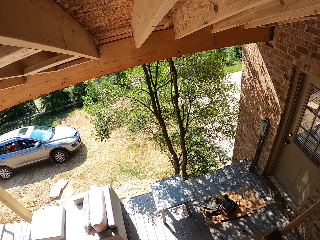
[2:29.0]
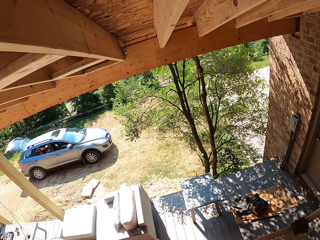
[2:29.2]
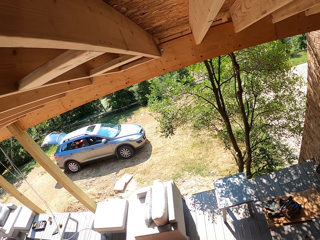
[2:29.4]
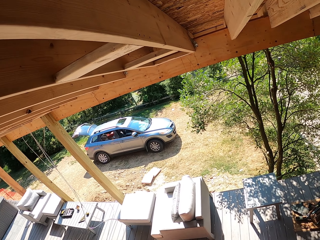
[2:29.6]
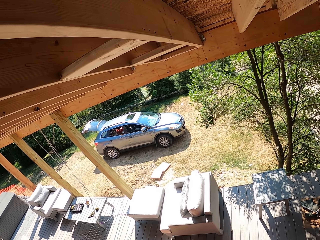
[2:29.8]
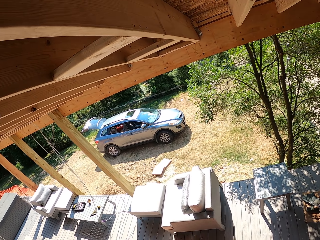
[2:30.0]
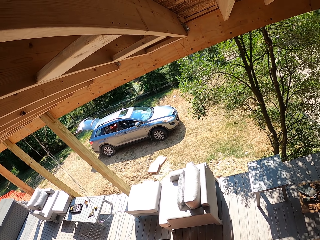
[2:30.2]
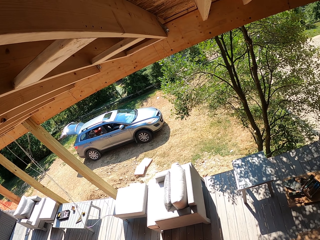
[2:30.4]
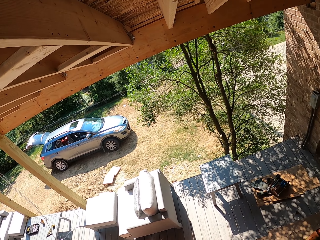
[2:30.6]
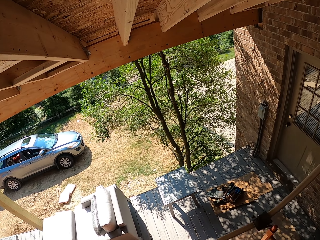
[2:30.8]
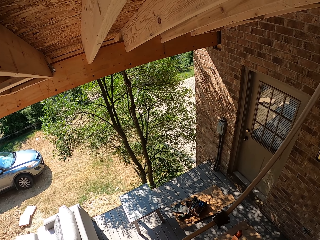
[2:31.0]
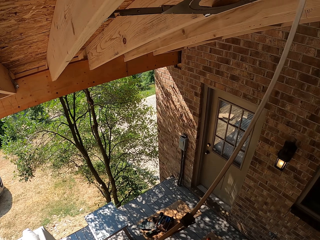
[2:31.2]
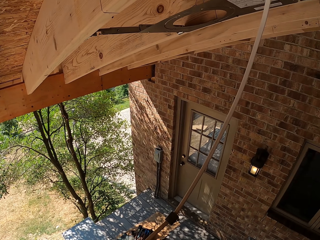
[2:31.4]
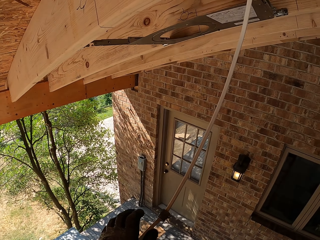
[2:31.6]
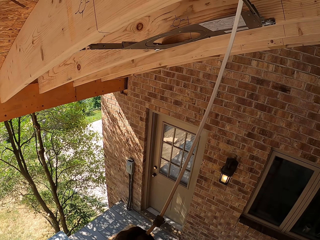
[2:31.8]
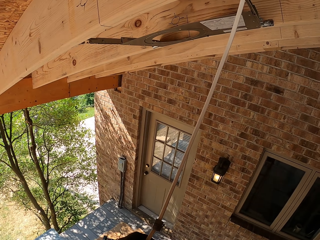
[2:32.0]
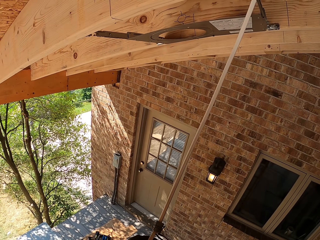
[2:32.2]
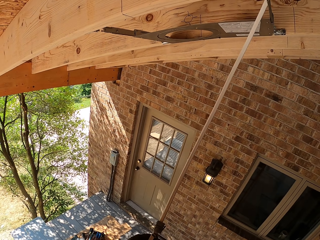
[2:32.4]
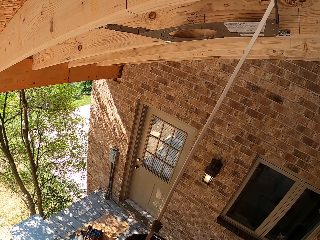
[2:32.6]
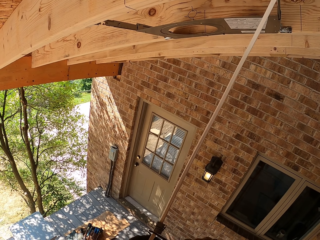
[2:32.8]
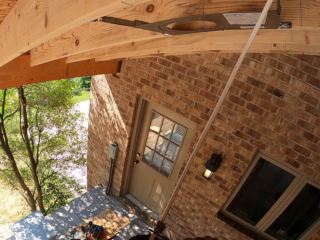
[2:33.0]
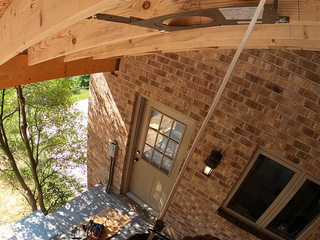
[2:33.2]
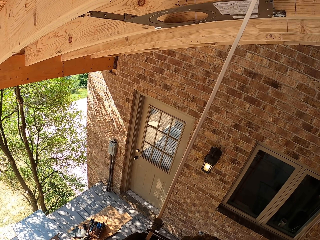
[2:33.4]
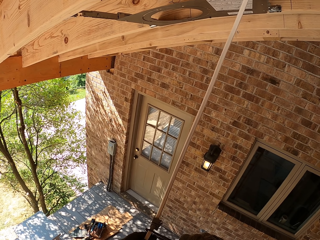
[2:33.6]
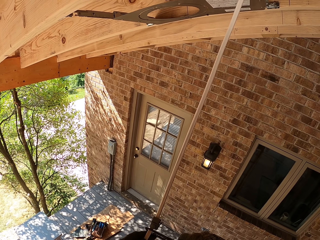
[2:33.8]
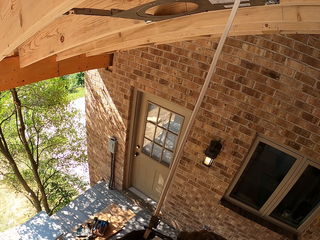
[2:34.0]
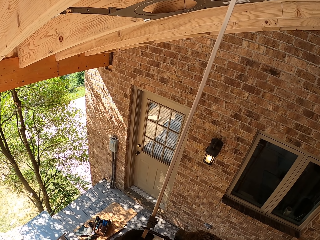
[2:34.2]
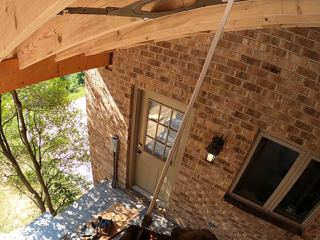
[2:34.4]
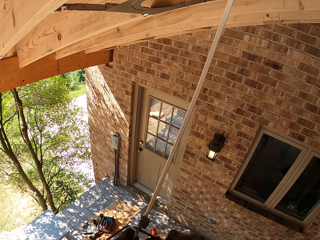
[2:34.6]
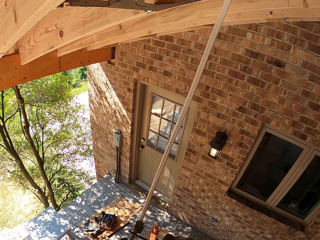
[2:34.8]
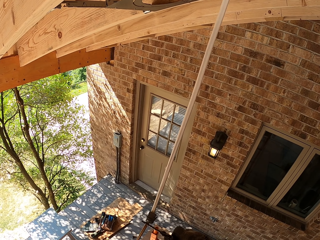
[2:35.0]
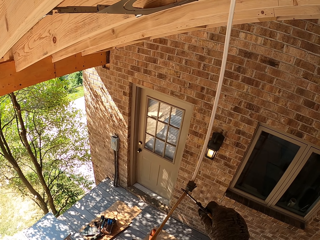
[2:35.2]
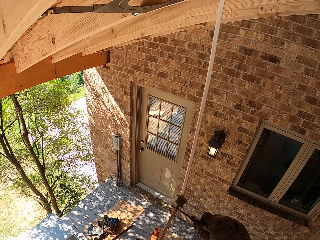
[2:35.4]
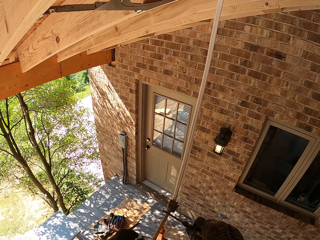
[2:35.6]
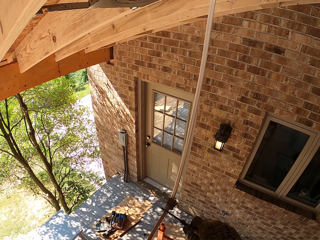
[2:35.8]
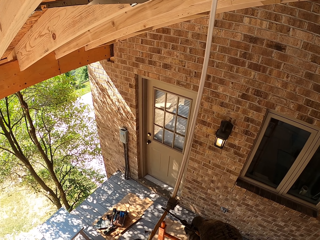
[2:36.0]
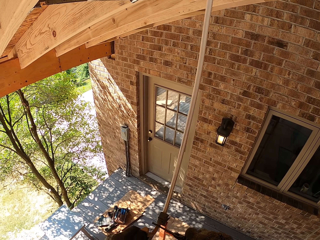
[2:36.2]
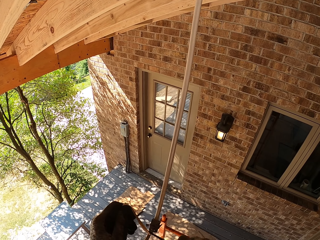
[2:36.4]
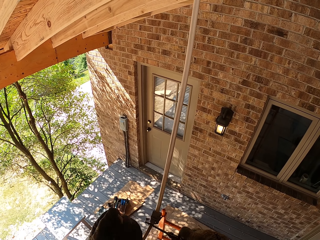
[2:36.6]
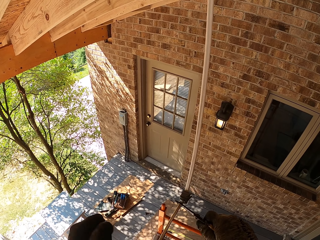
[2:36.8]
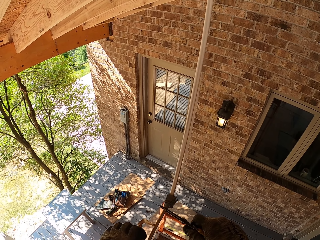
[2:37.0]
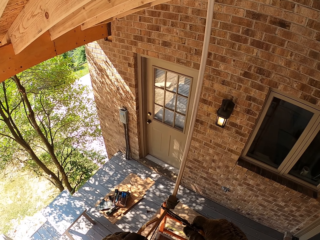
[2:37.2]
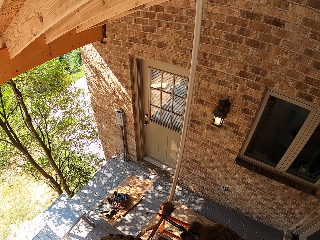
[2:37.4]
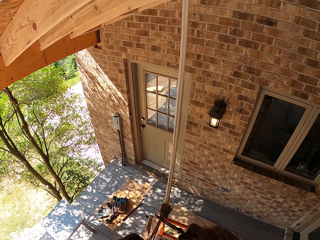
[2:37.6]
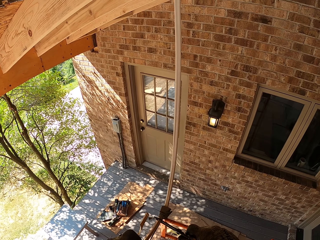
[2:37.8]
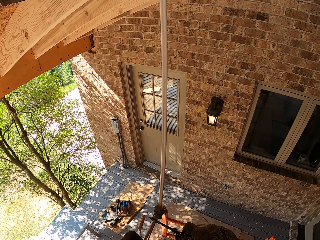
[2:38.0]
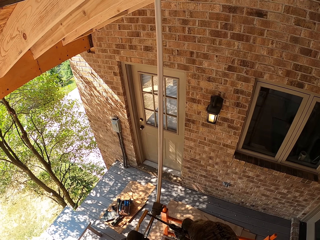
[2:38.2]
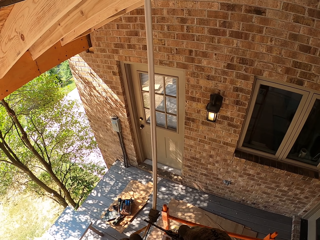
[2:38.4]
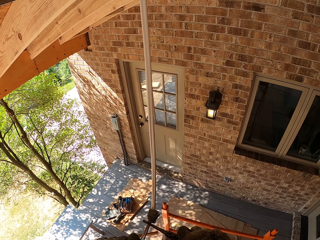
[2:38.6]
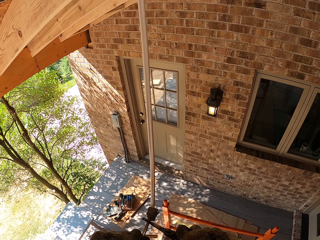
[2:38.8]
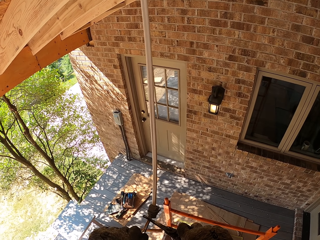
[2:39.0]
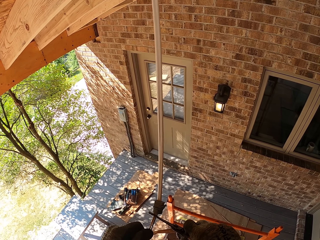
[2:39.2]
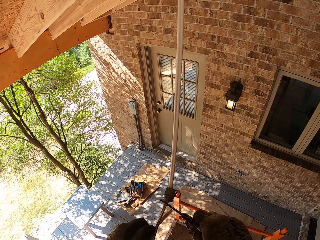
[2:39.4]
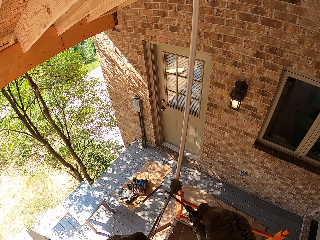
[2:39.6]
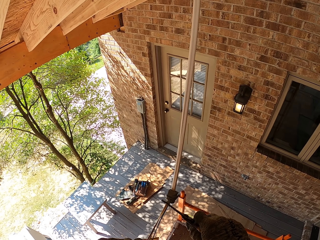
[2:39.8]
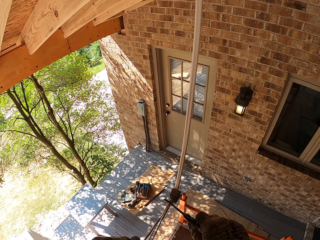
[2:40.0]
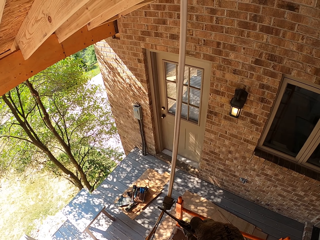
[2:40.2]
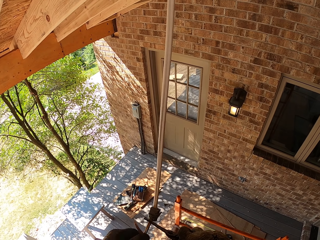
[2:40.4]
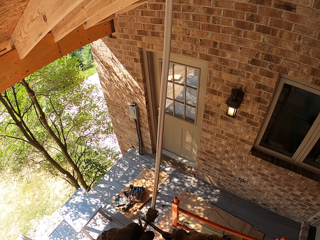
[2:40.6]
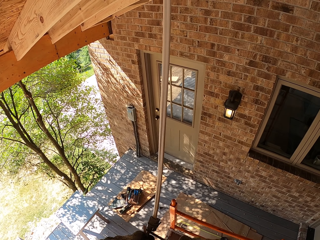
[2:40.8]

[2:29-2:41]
The camera wearer cuts the cable. They hold the cable.

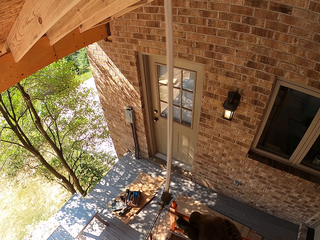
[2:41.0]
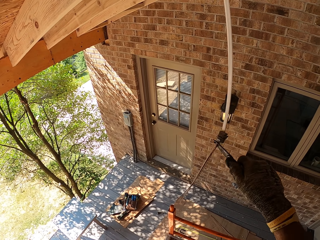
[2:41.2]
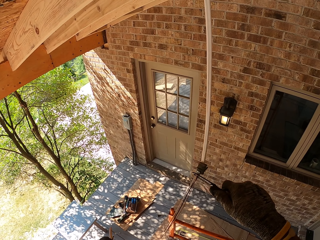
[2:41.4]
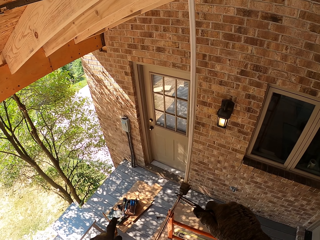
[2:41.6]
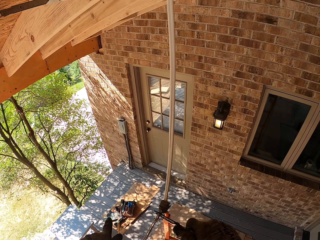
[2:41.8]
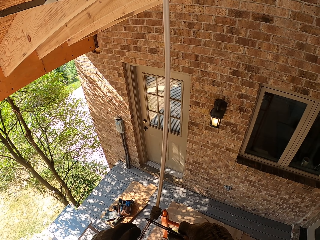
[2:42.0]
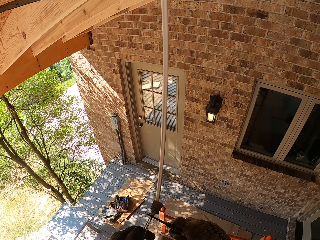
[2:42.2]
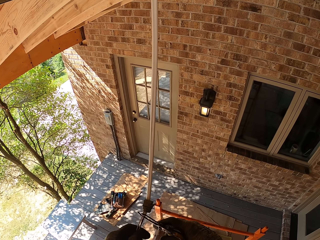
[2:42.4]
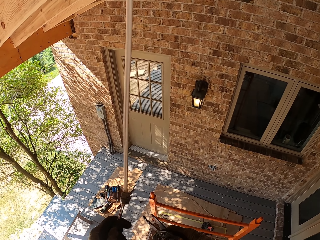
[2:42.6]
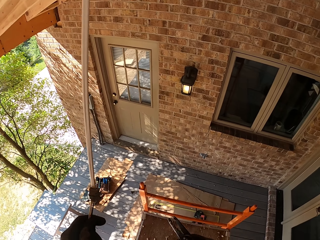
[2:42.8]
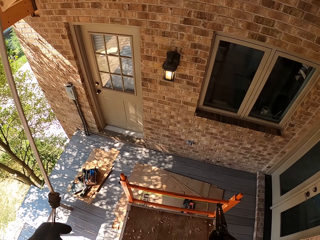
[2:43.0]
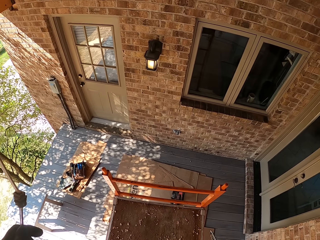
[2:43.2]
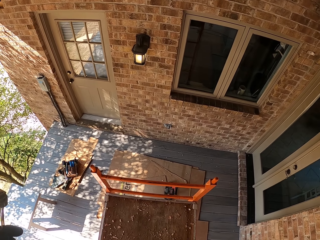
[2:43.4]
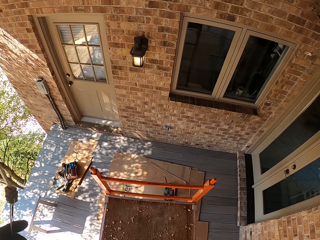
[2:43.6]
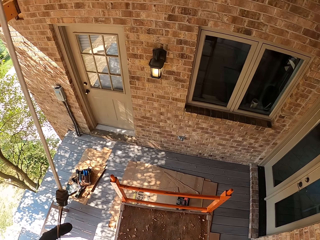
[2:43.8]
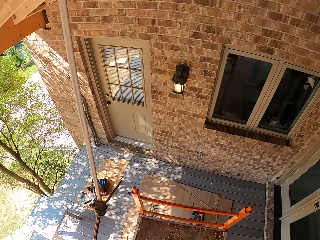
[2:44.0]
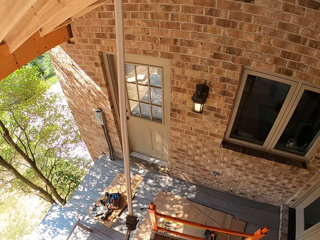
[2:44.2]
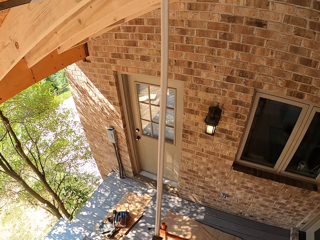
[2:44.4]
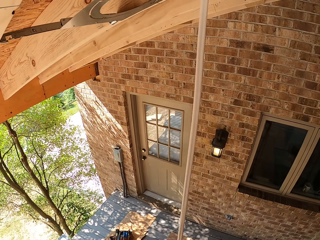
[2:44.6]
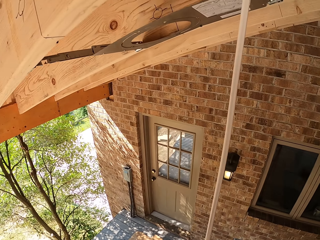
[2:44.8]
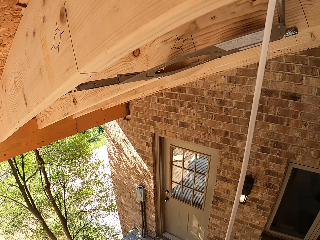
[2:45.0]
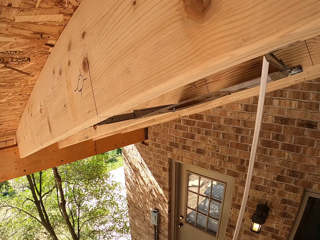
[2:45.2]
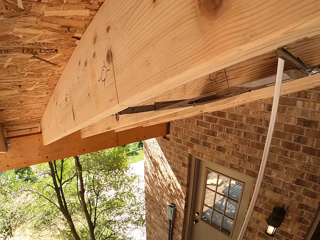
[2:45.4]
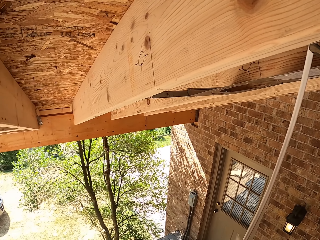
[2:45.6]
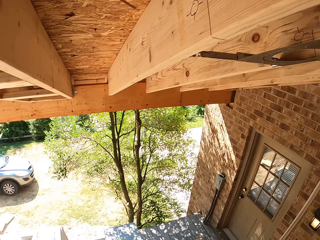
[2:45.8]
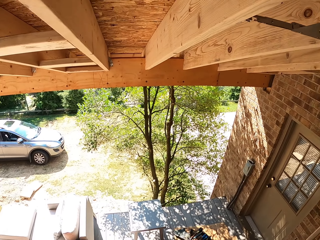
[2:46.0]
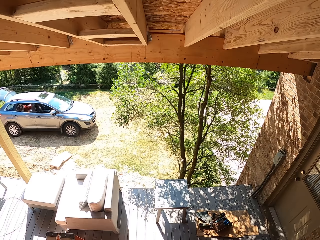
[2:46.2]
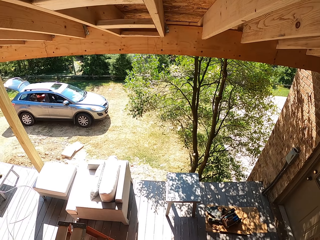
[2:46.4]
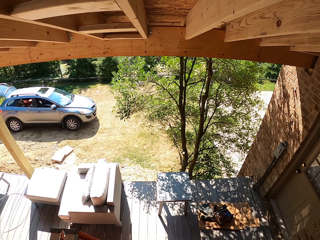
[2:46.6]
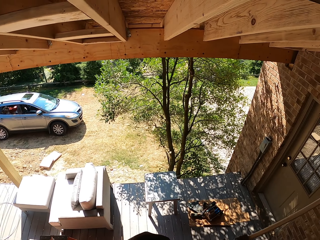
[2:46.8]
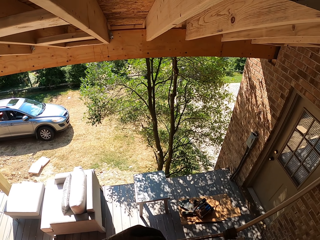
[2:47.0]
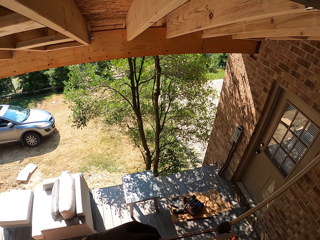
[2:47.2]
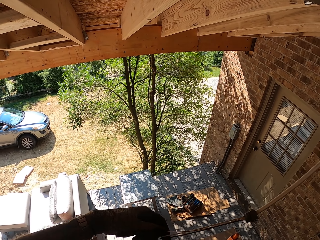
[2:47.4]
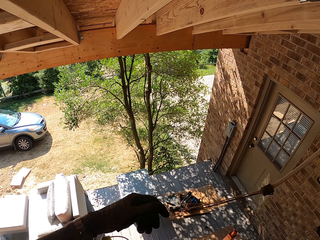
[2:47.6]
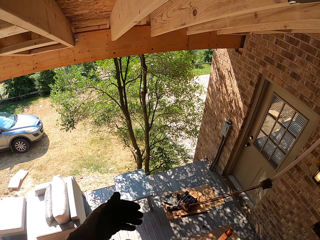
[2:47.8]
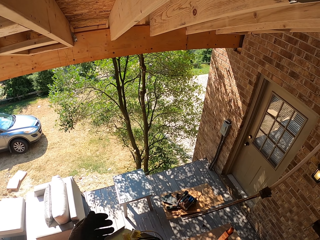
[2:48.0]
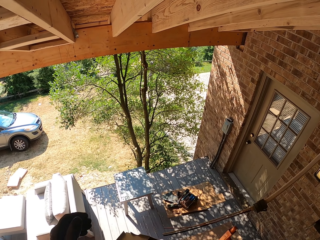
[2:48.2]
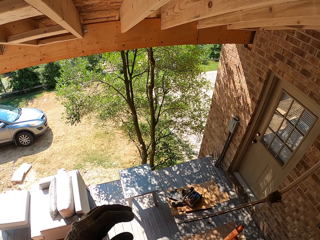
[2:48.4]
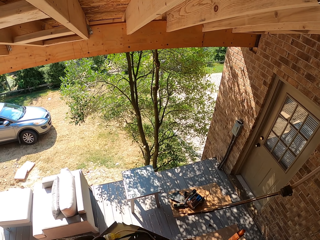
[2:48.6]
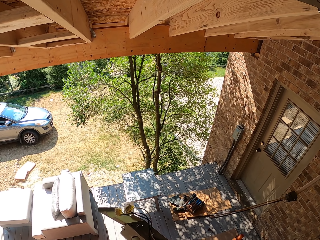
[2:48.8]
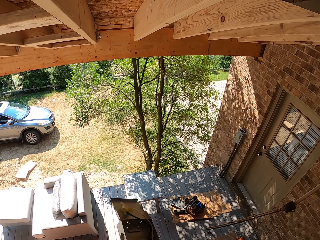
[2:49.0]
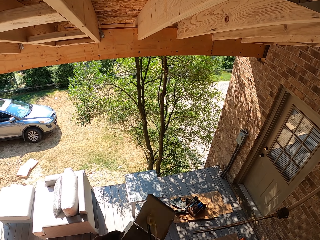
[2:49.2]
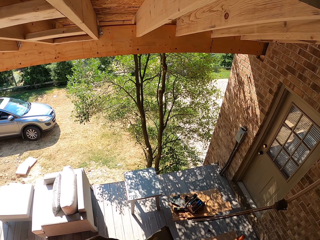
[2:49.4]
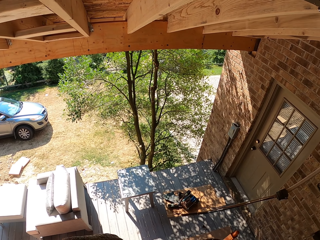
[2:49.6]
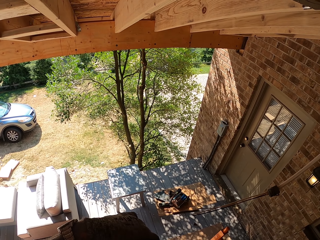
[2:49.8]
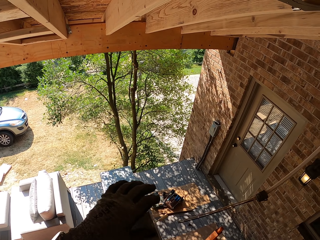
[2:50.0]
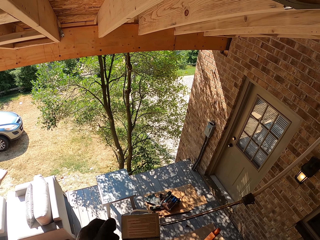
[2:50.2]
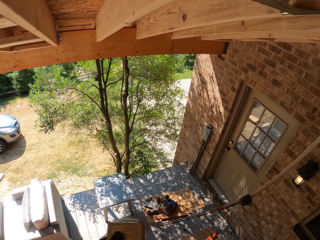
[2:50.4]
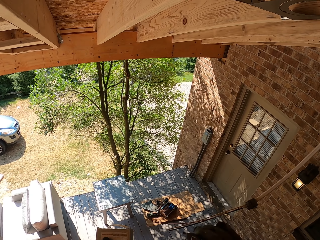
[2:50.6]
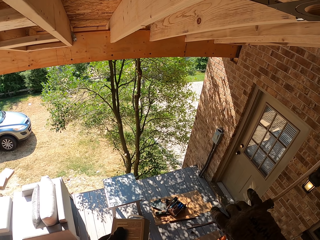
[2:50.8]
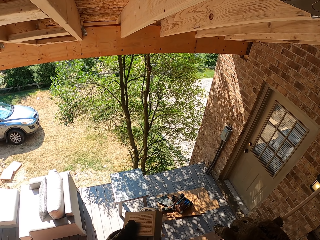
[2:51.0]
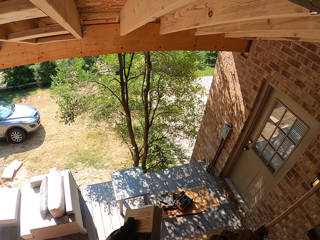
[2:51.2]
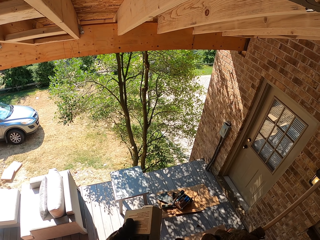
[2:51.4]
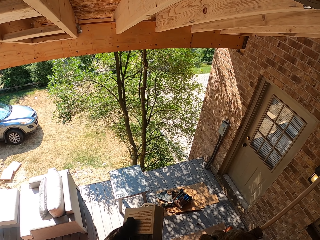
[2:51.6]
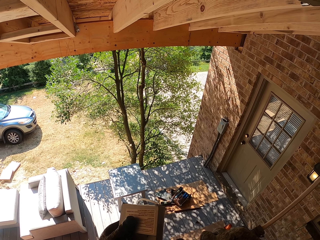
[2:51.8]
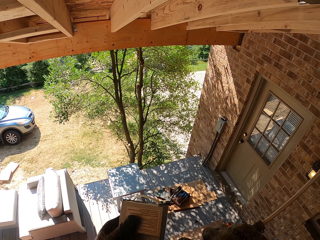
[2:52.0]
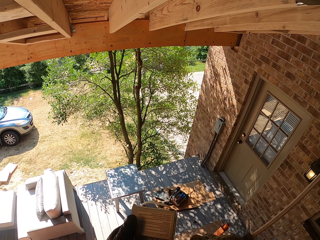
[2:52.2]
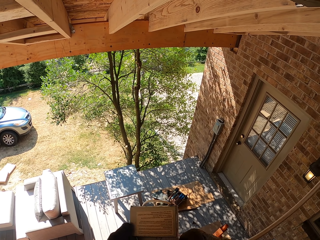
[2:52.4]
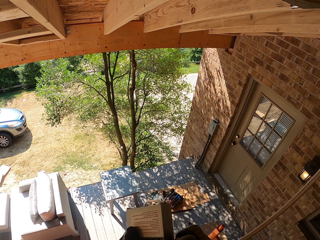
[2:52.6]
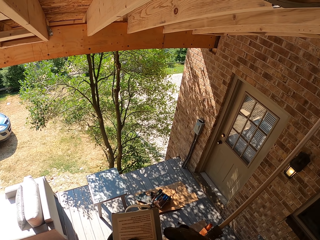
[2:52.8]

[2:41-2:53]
The camera wearer looks around. They lock the cable in the bulb holder.
